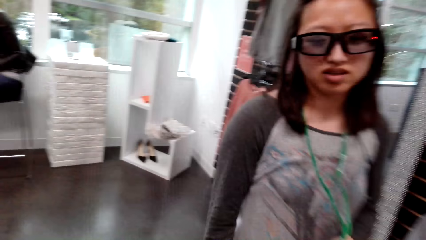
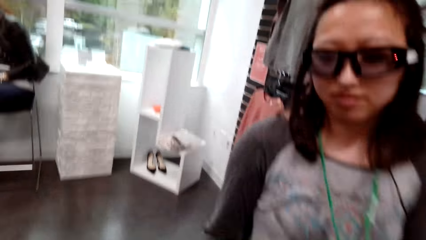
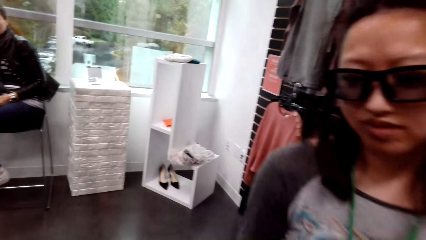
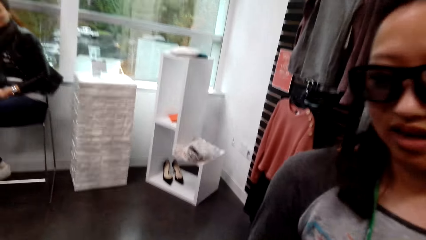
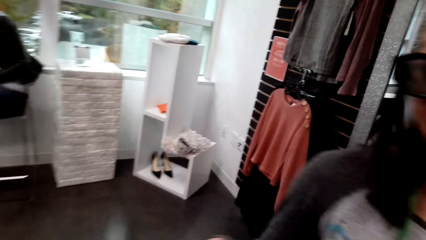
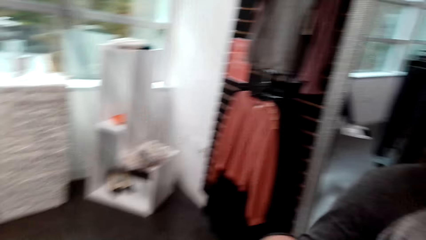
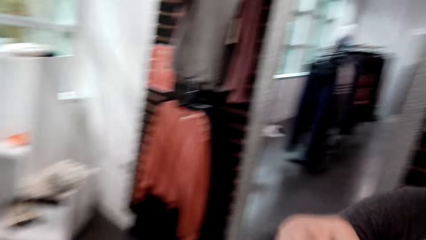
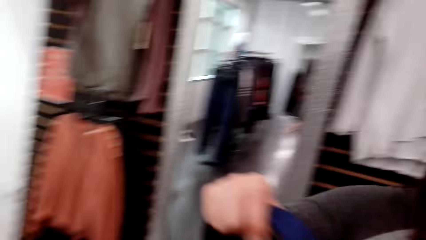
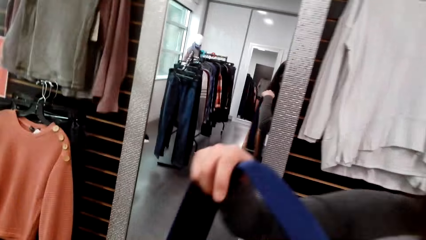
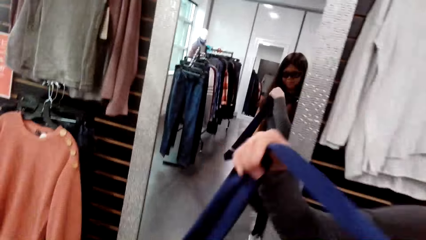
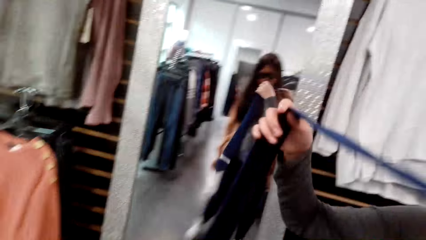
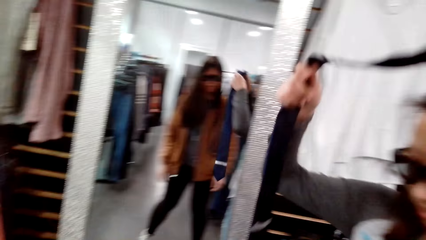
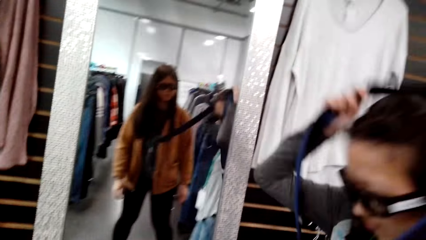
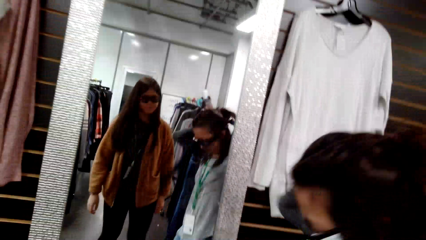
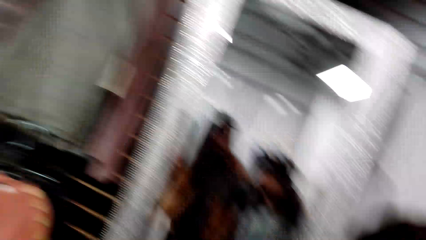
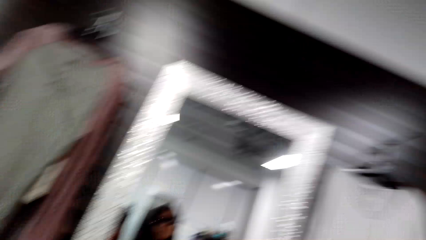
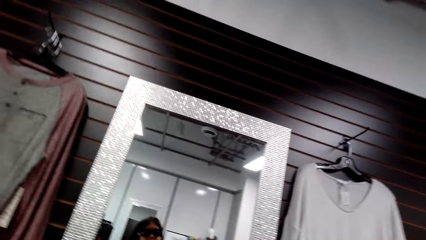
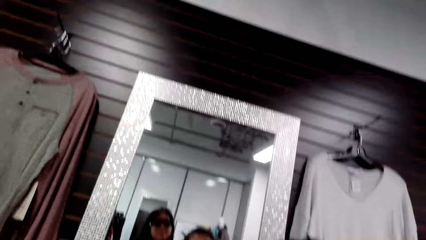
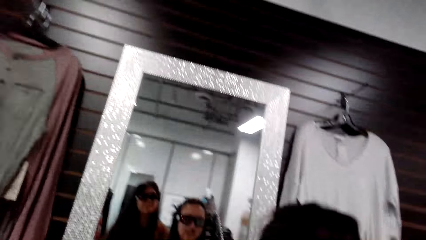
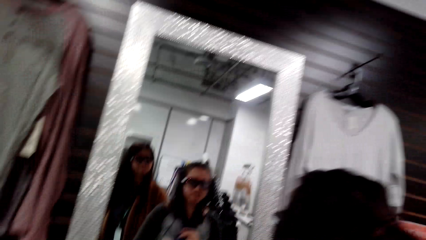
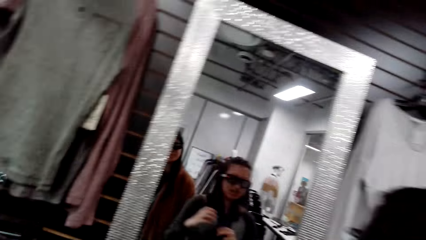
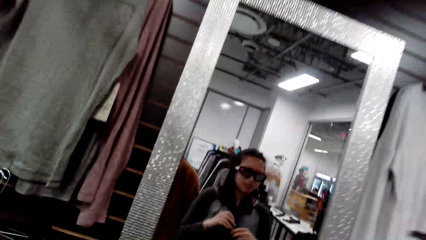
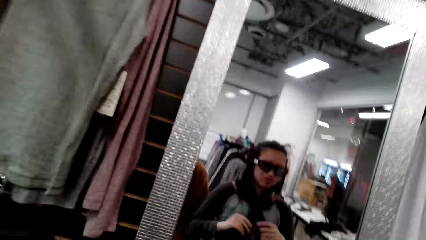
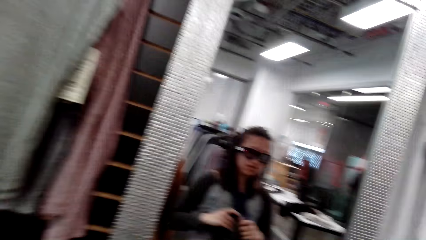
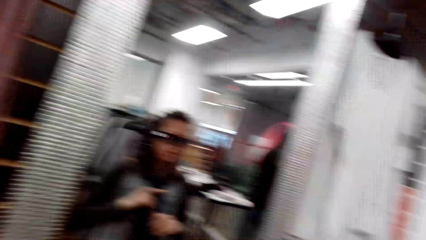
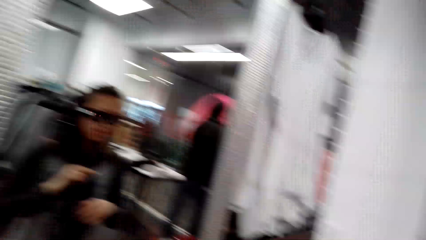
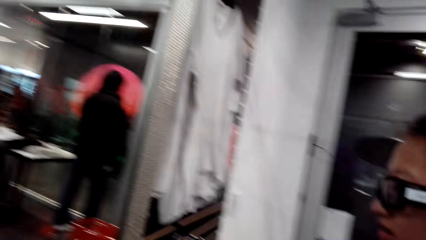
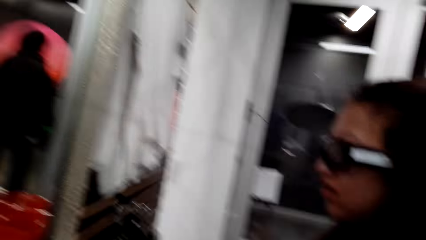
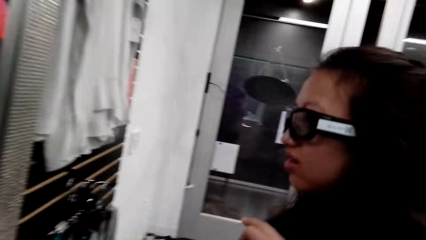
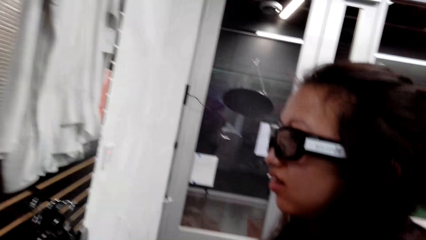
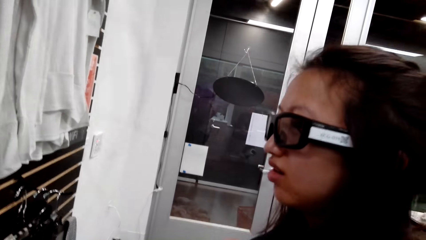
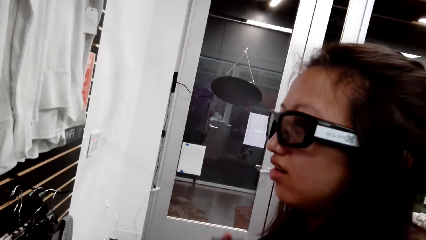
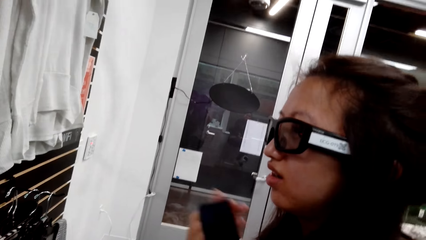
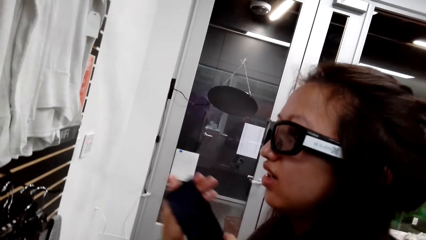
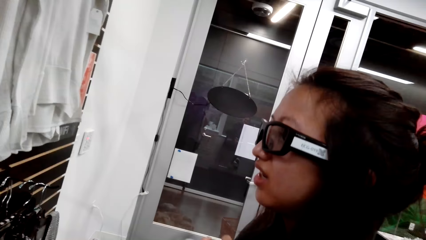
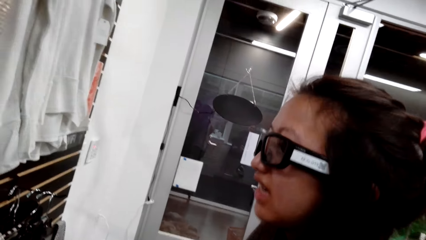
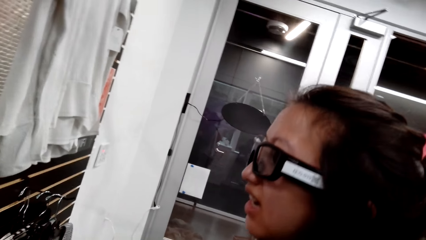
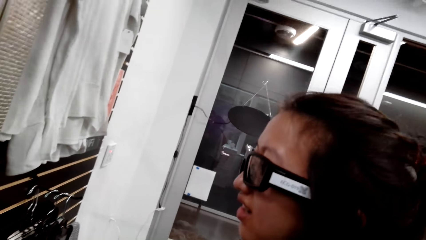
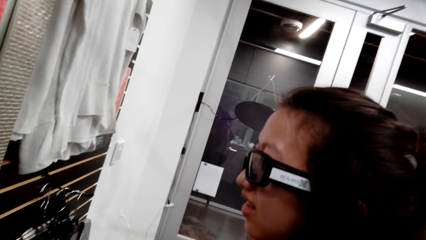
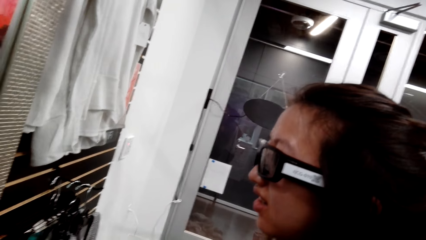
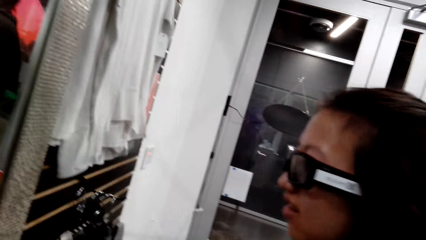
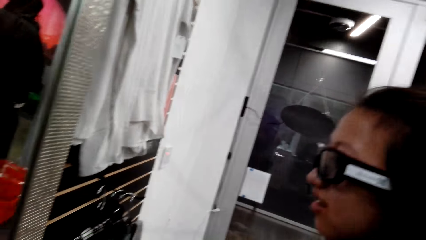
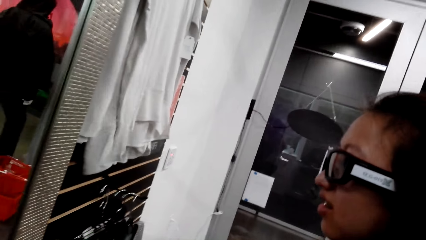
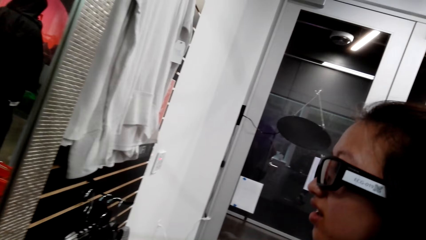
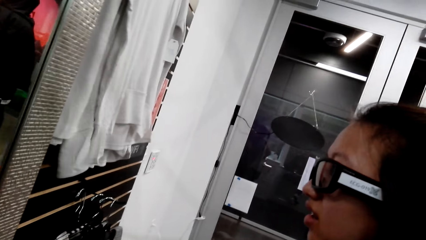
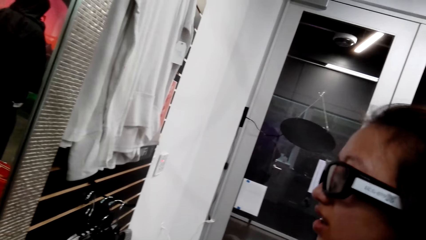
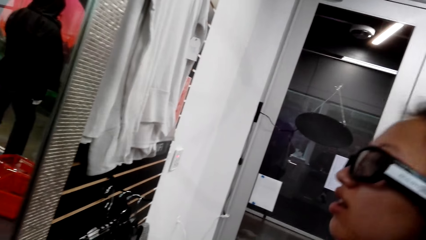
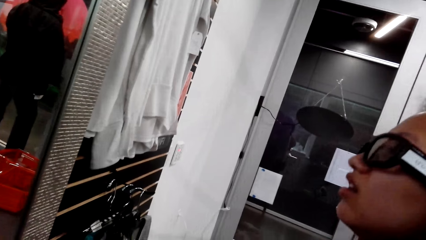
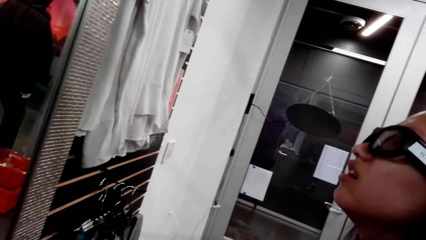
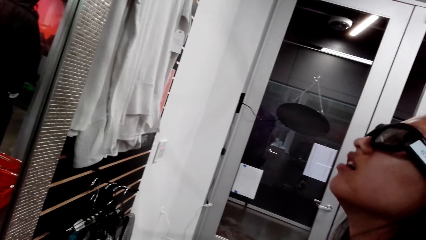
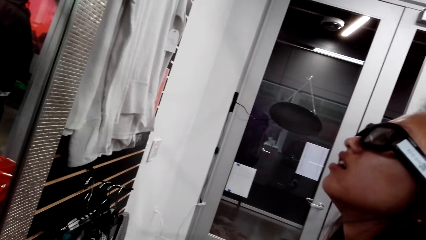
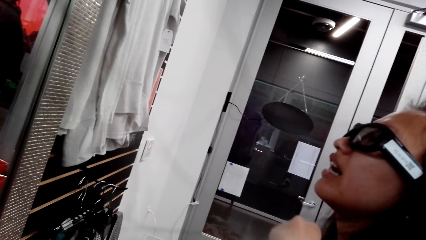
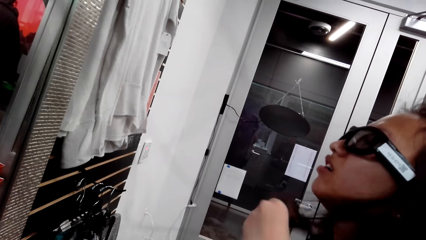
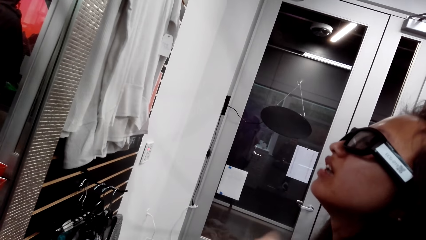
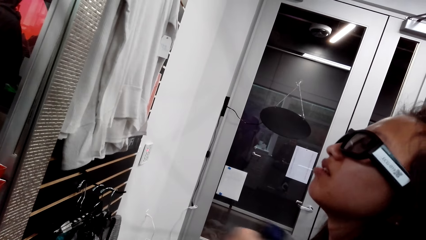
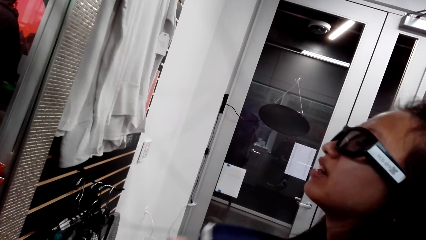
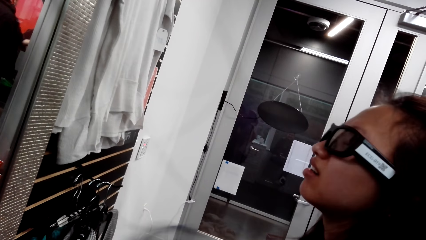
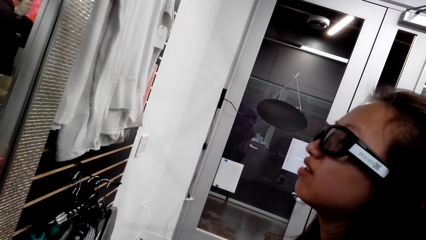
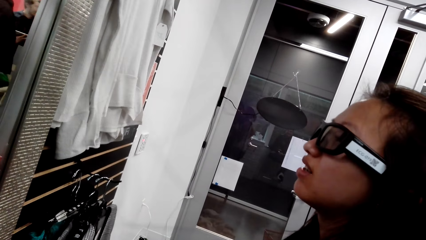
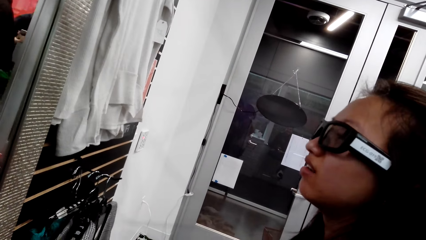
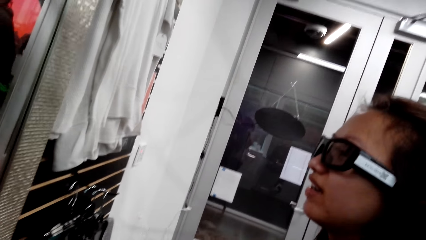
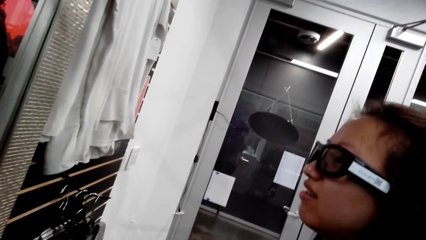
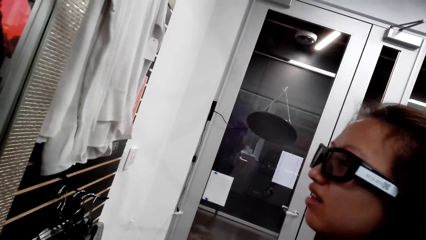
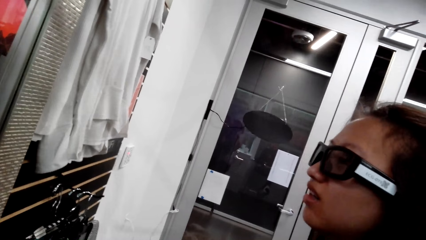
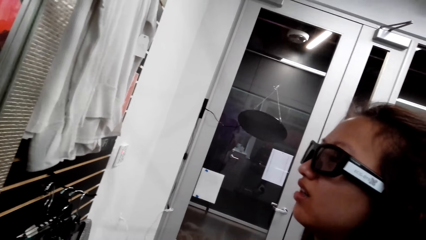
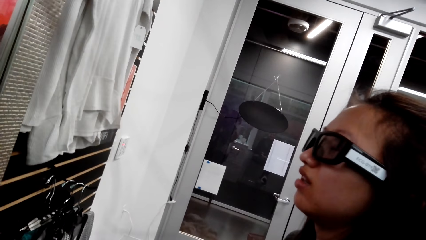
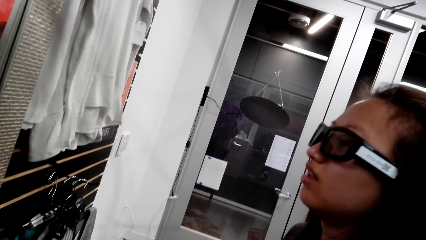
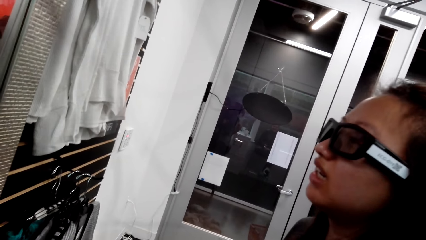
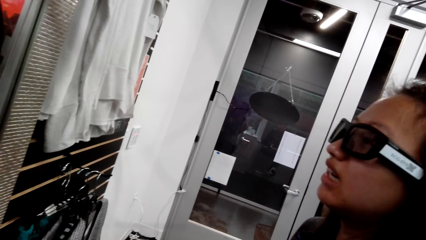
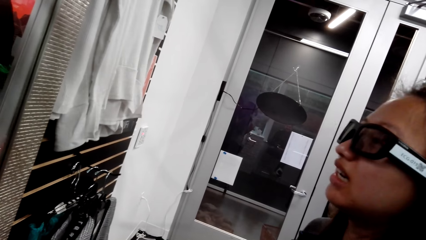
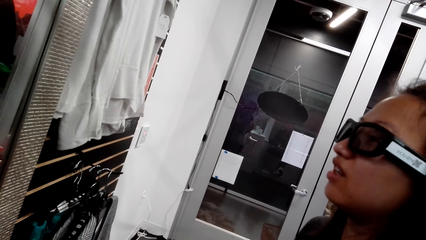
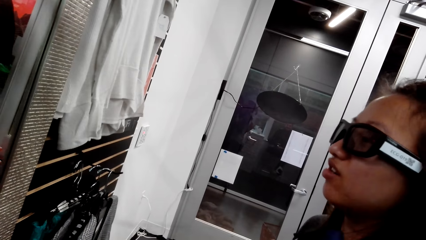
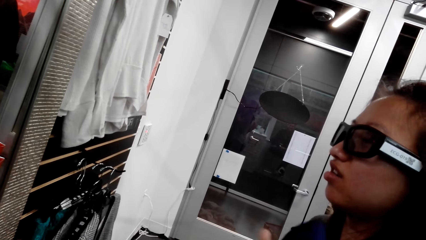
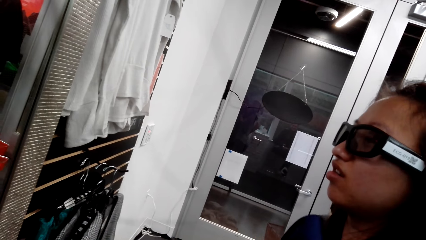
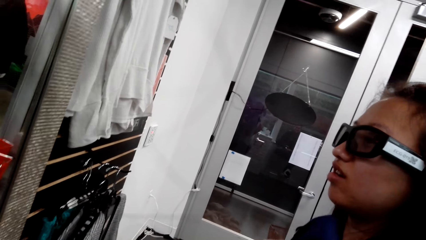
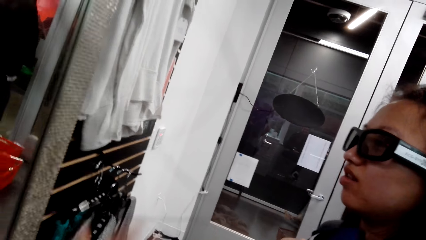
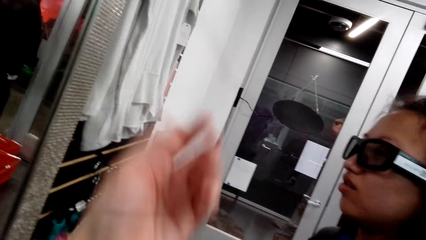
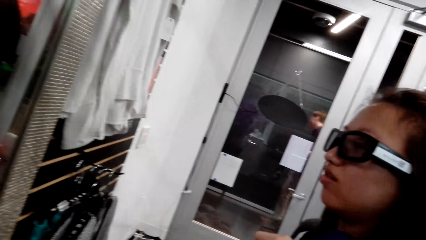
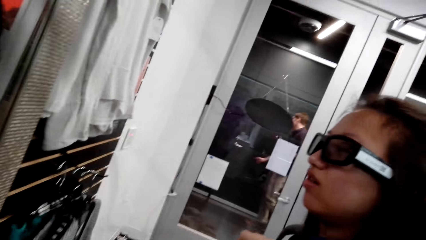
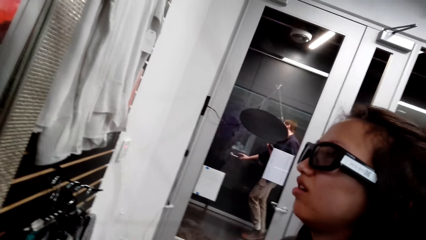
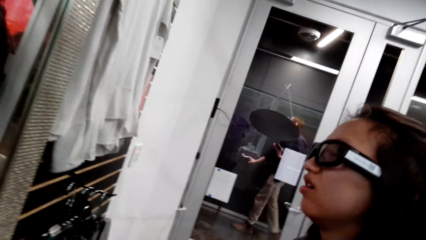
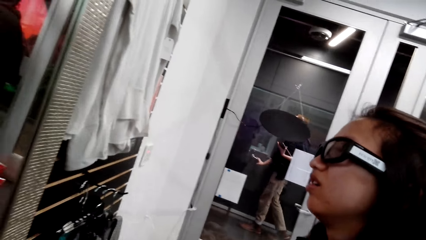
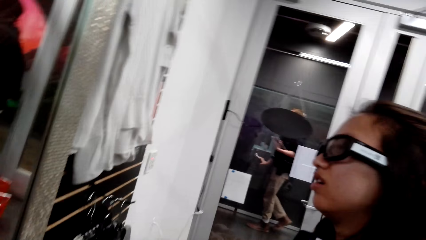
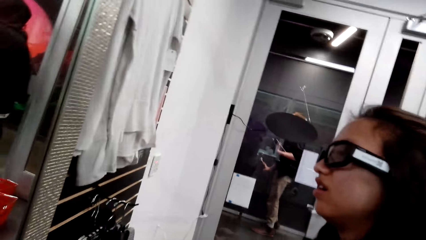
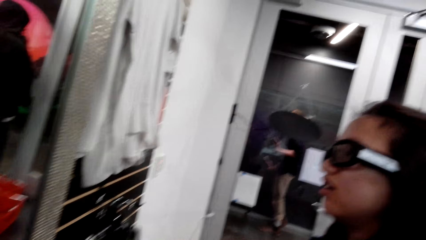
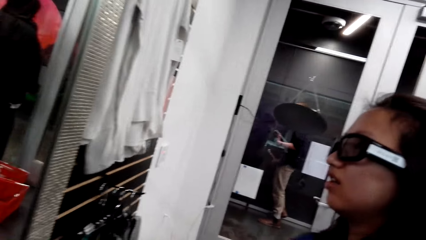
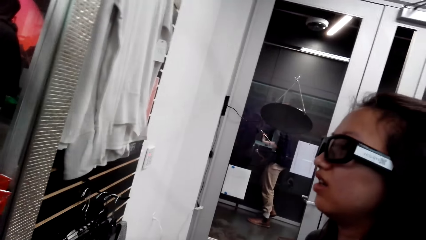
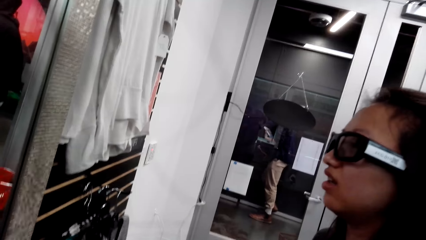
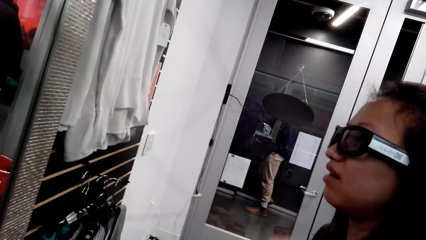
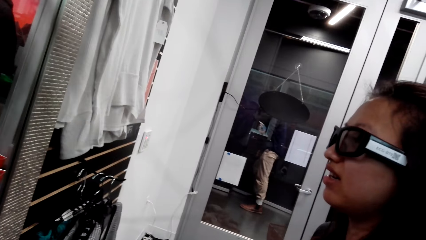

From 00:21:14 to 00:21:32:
A man puts on the tie. The man looks into the mirror. The camera wearer talks to the man. The man talks to the camera wearer. The camera wearer talks to the man. The man talks to the camera wearer. The camera wearer talks to the man. The man talks to the camera wearer. The camera wearer talks to the man.
